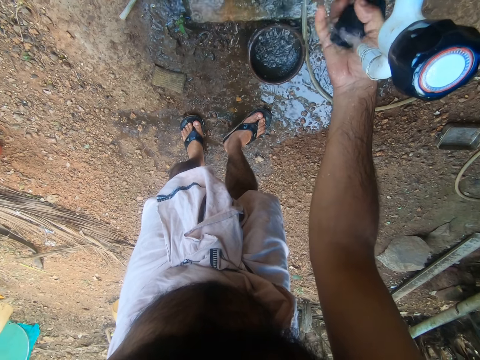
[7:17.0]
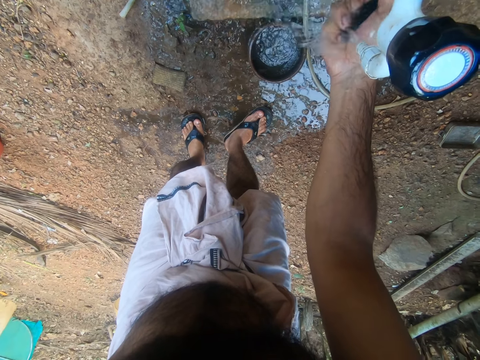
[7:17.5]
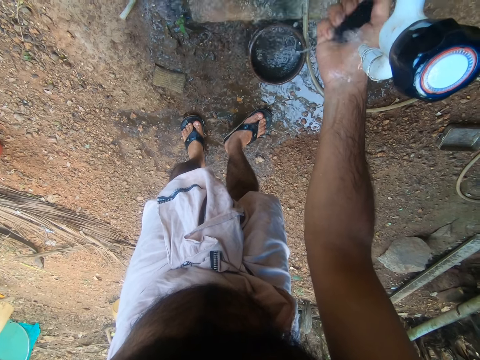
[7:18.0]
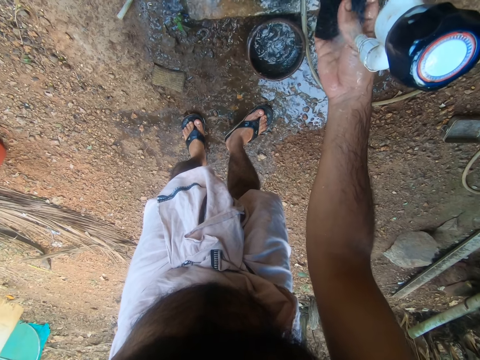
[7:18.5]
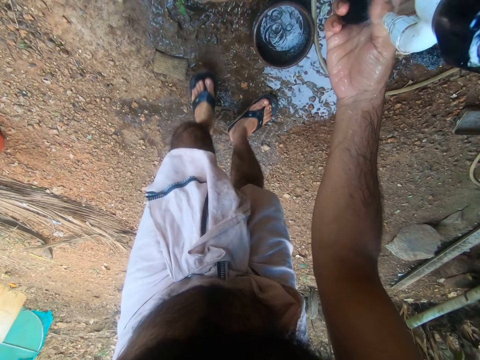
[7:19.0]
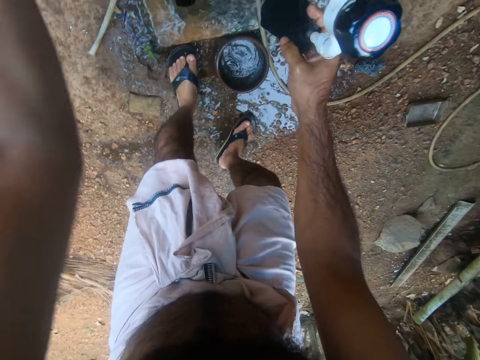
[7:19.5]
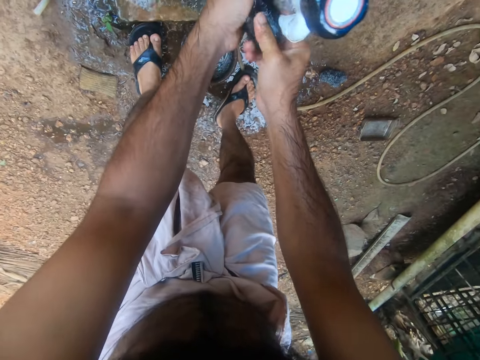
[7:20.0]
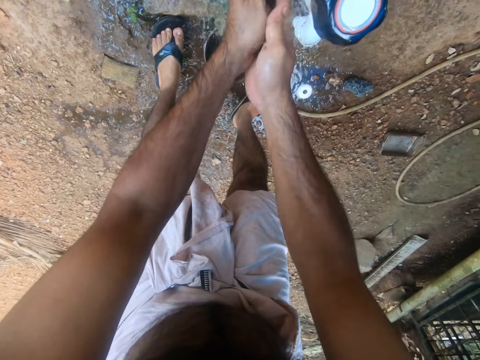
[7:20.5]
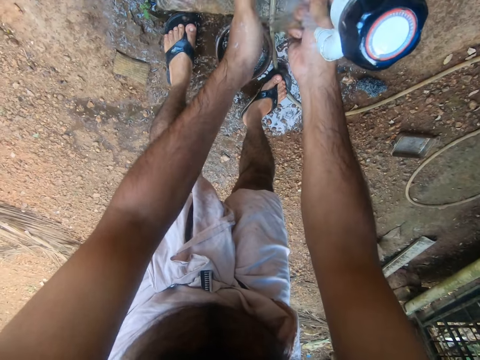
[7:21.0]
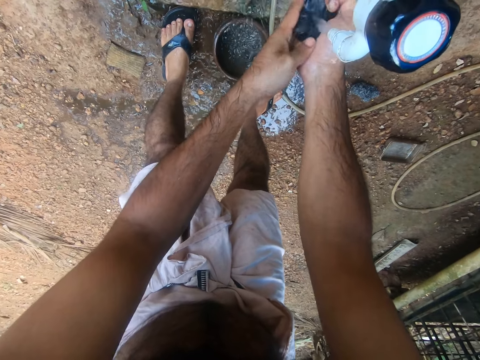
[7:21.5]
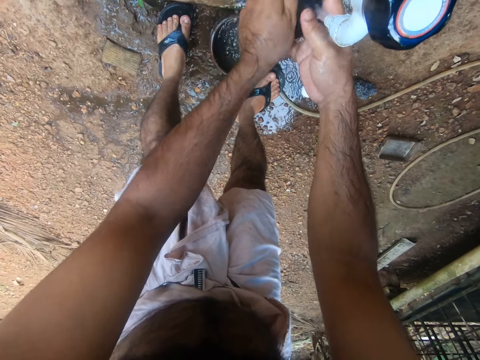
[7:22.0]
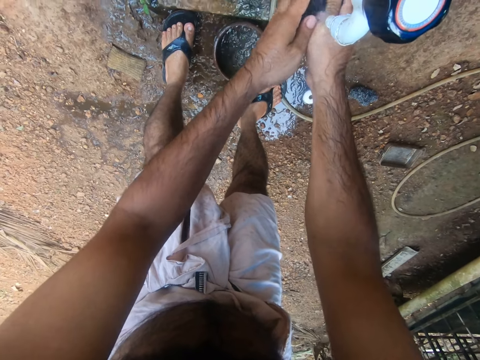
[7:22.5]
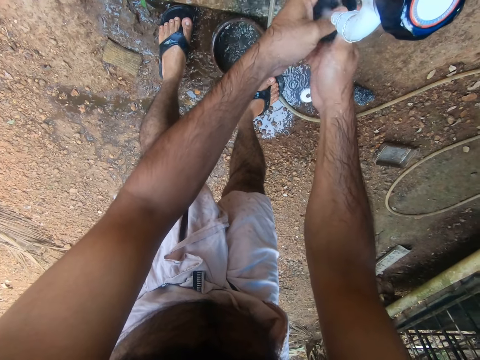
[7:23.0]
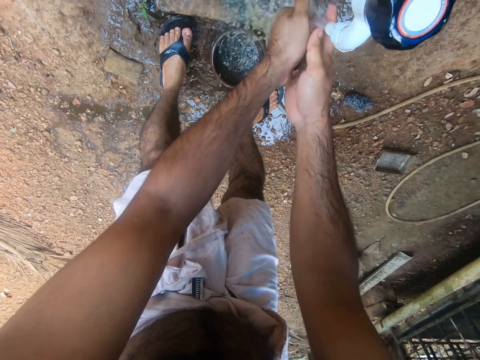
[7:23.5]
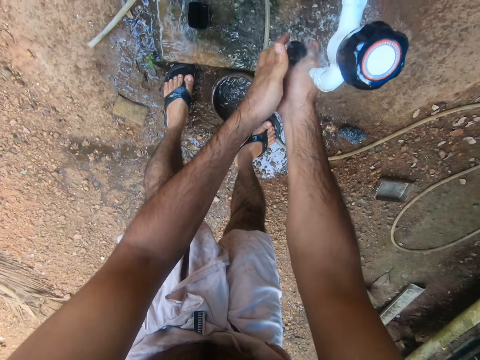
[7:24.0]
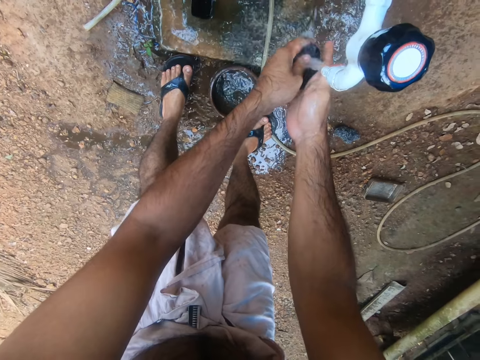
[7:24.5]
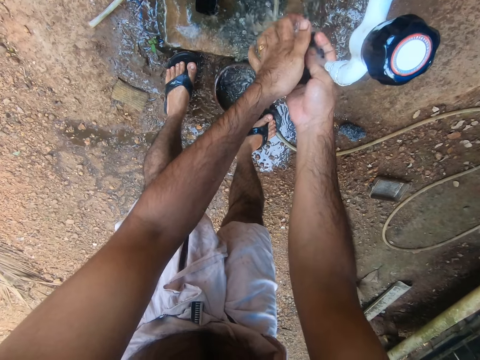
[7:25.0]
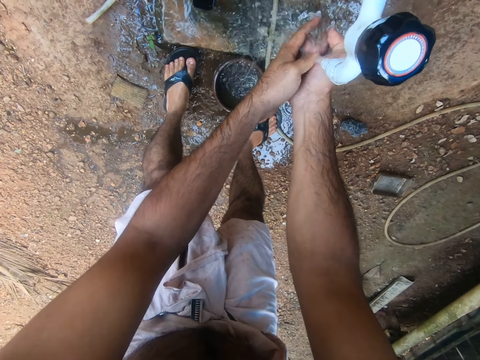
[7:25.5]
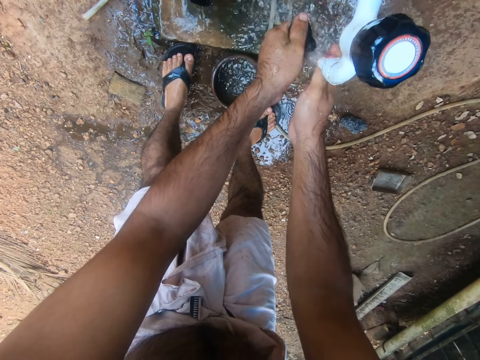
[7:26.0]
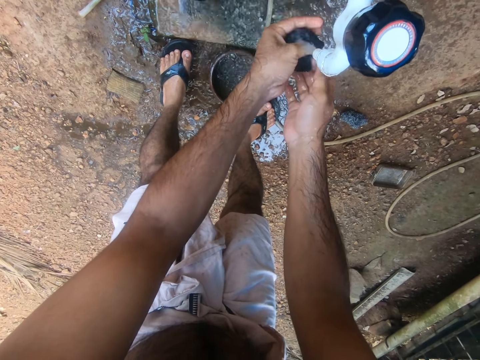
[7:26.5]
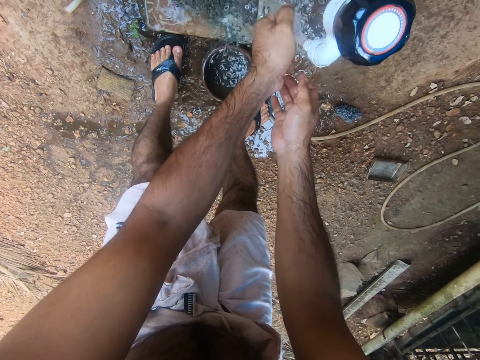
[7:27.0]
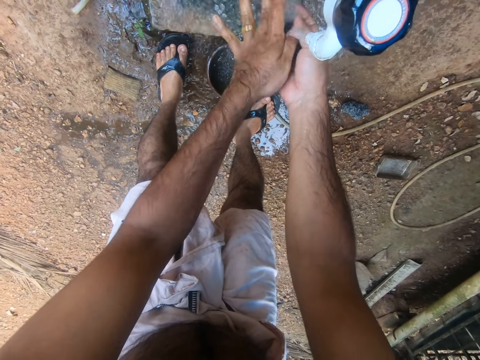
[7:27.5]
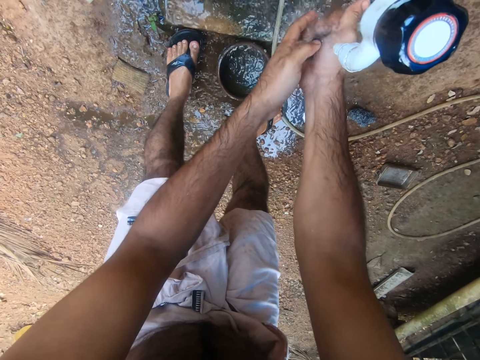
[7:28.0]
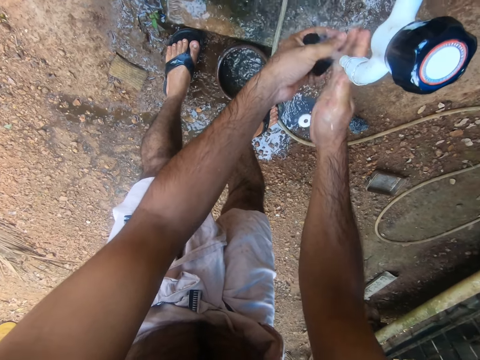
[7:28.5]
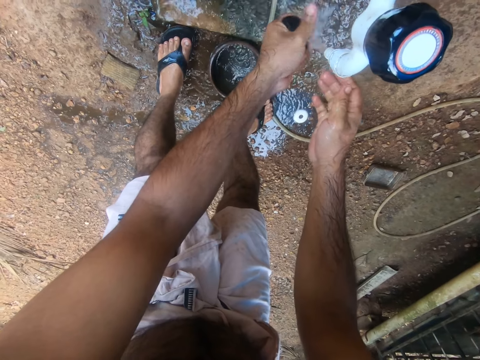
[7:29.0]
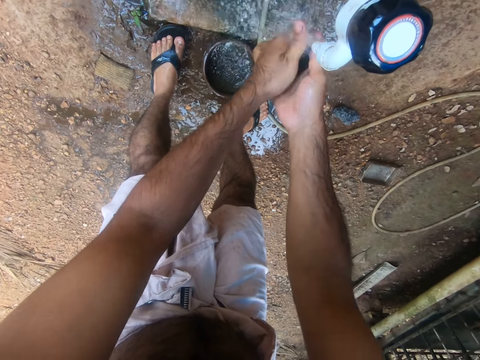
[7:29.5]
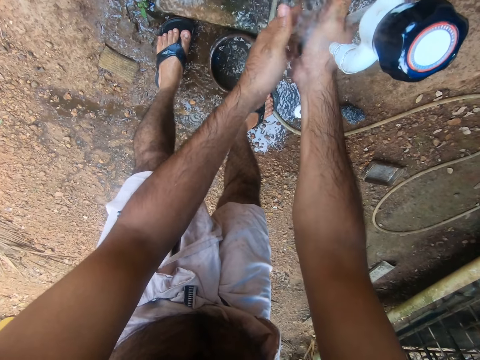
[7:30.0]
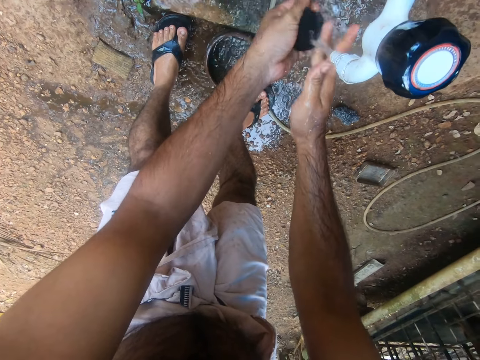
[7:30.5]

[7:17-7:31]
The camera wearer washes the sponge with both hands.

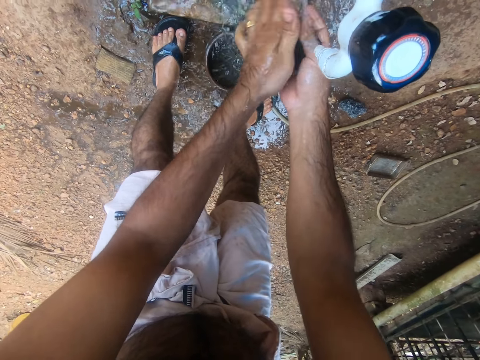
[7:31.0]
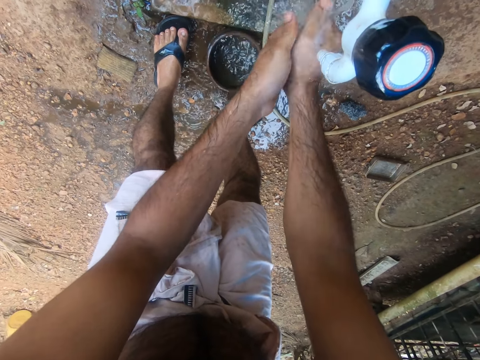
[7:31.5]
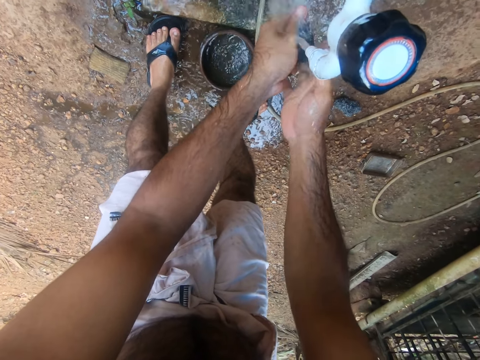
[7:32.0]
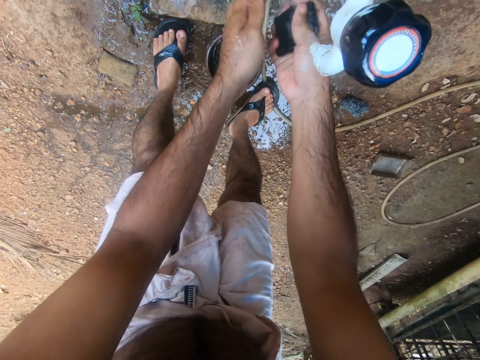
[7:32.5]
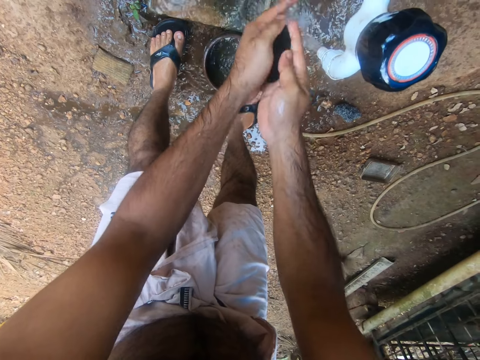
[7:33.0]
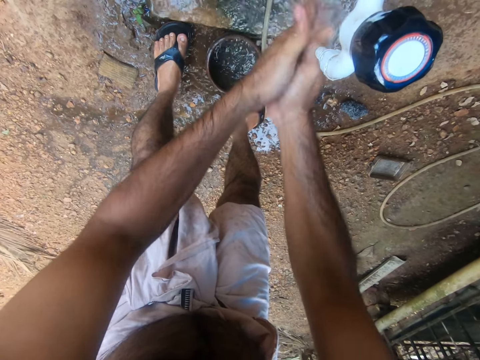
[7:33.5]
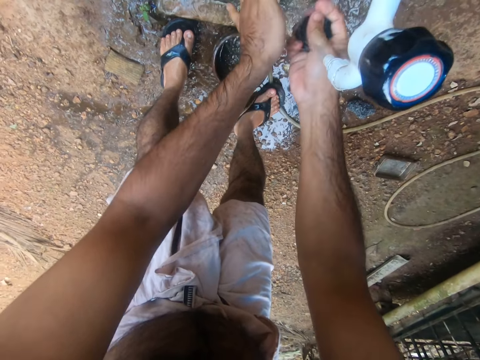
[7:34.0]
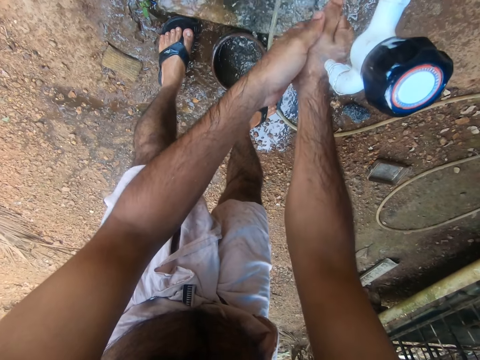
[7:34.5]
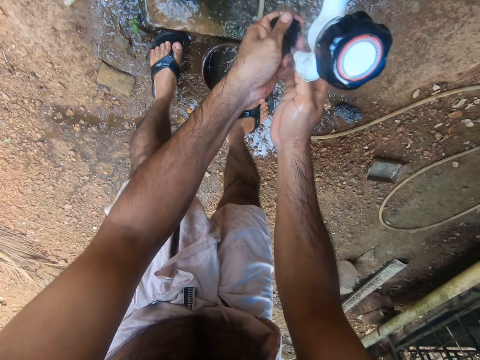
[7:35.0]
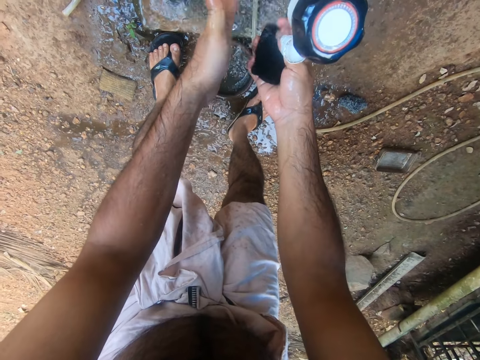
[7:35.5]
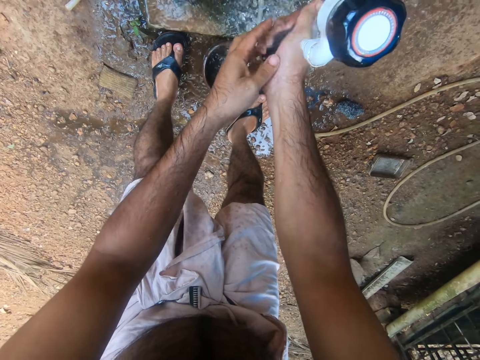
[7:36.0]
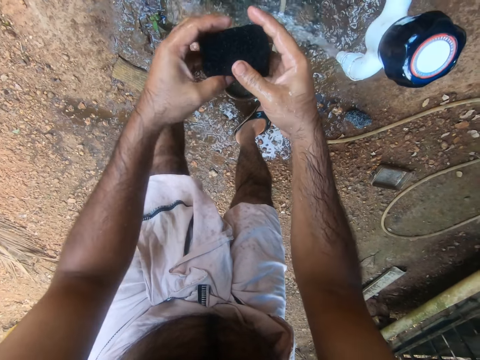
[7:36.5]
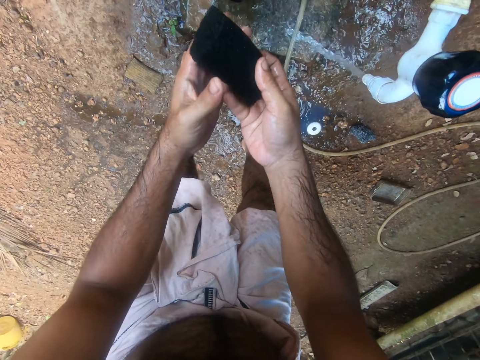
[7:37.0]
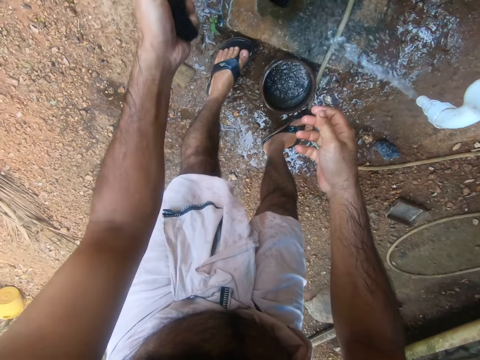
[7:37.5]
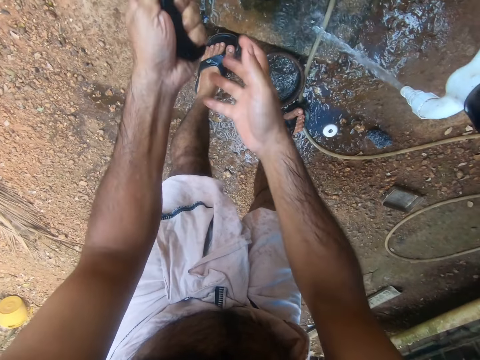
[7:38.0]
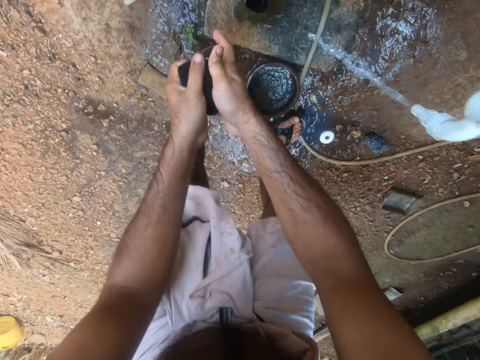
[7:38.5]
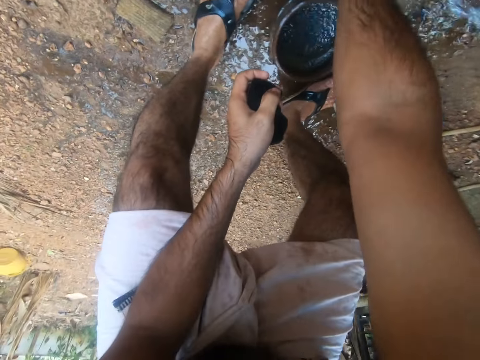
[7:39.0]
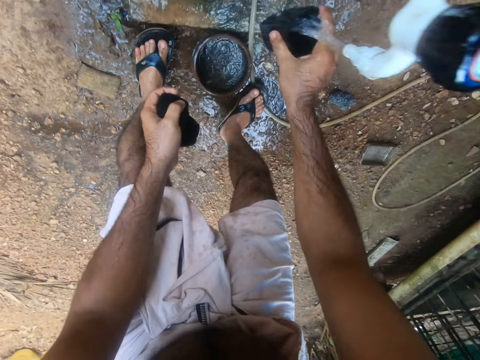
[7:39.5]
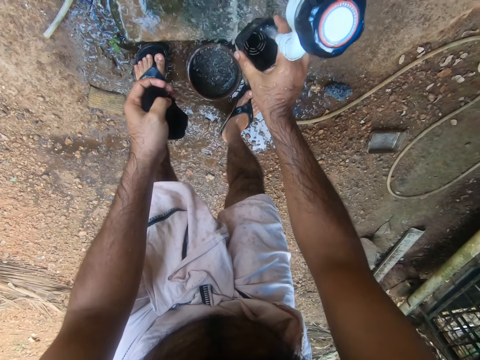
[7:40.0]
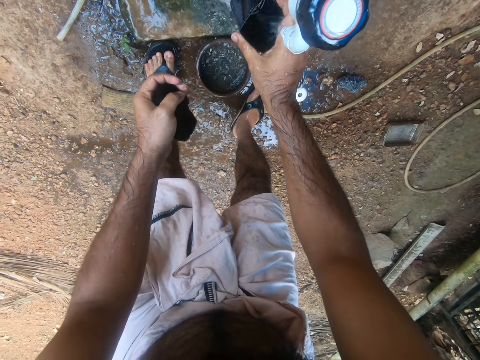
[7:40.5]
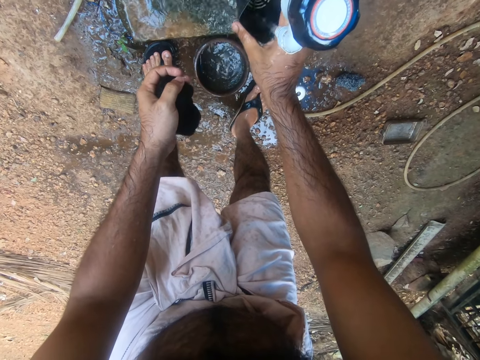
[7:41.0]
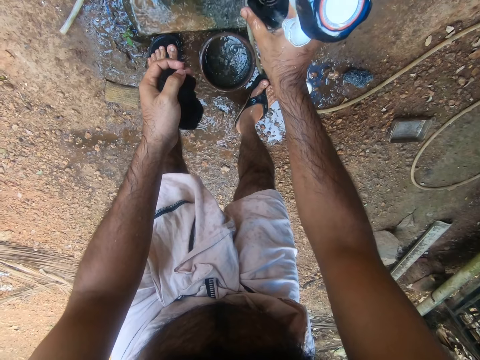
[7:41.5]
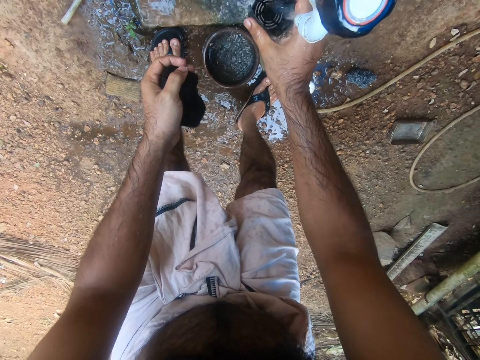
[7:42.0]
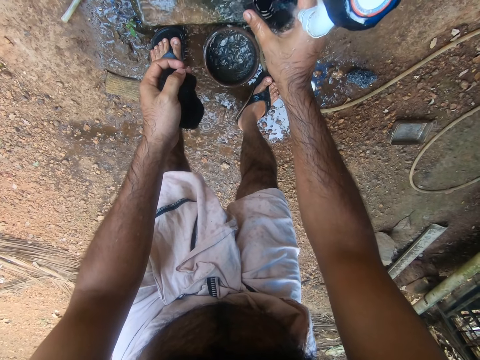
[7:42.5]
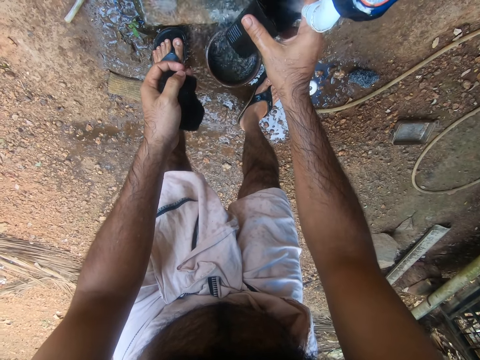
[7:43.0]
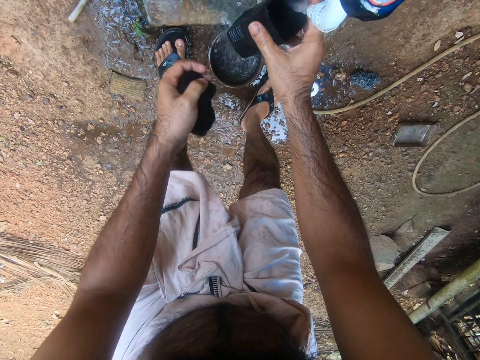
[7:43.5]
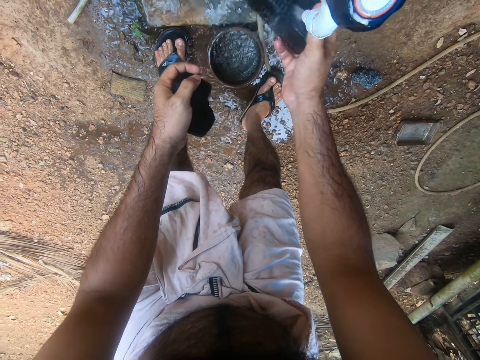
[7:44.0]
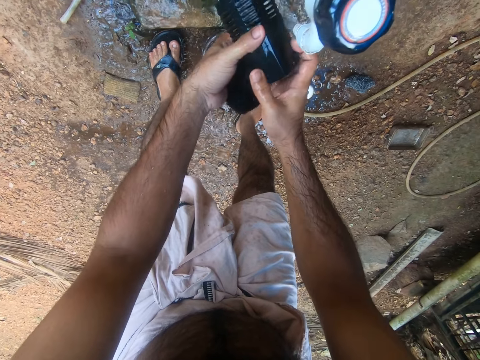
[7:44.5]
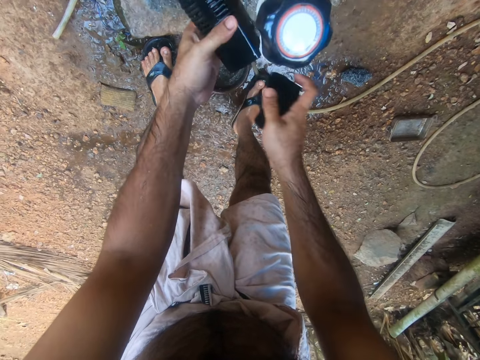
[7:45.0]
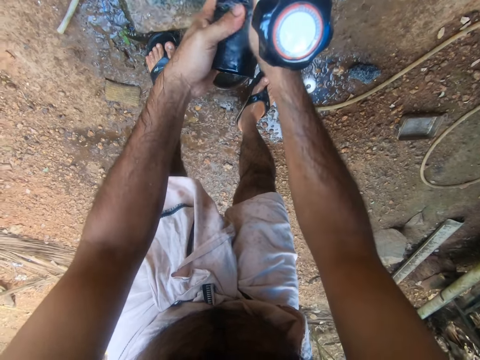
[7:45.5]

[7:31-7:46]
The camera wearer checks the sponge. They pick up a container. They rinse the container.
